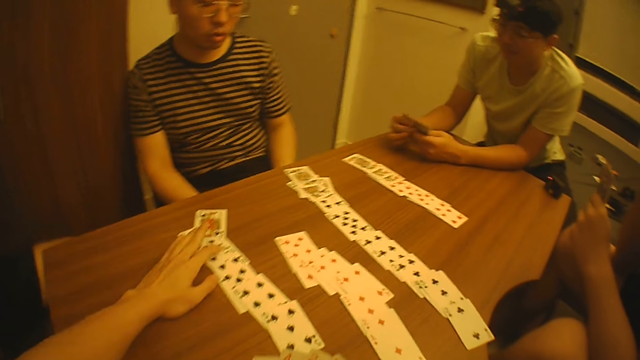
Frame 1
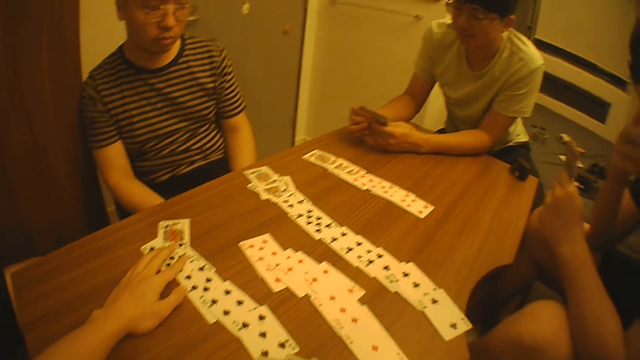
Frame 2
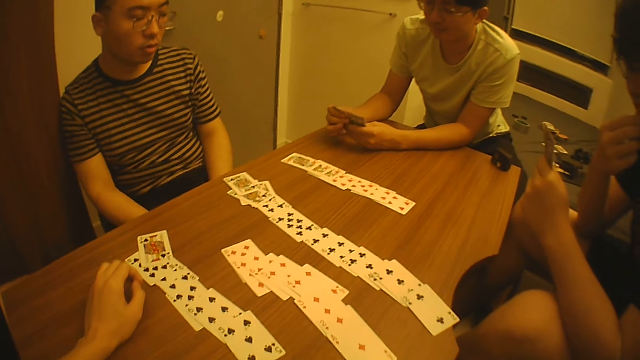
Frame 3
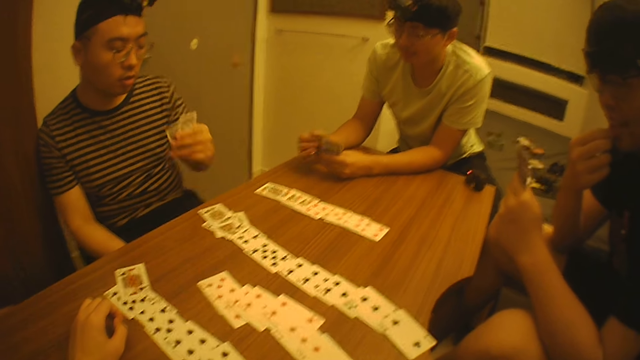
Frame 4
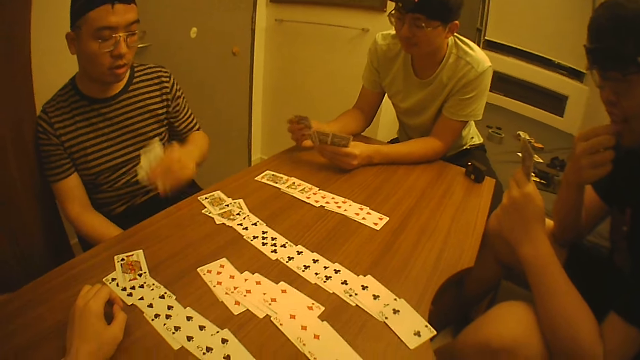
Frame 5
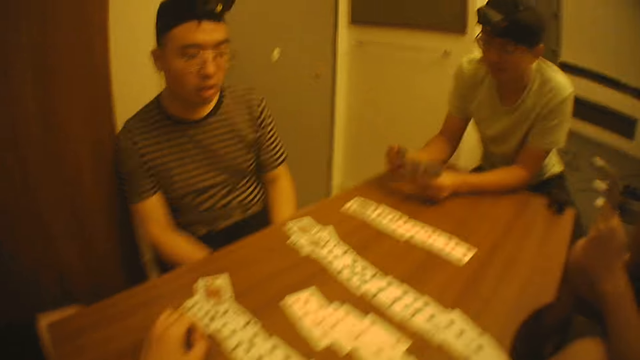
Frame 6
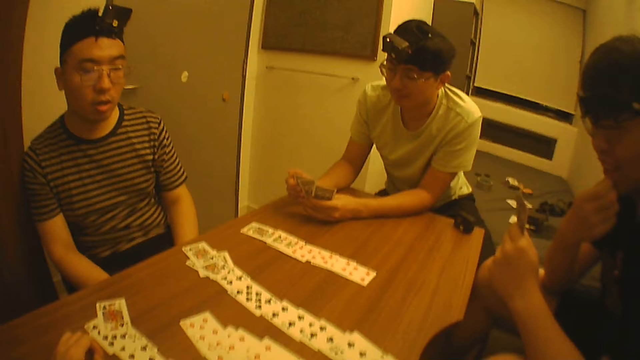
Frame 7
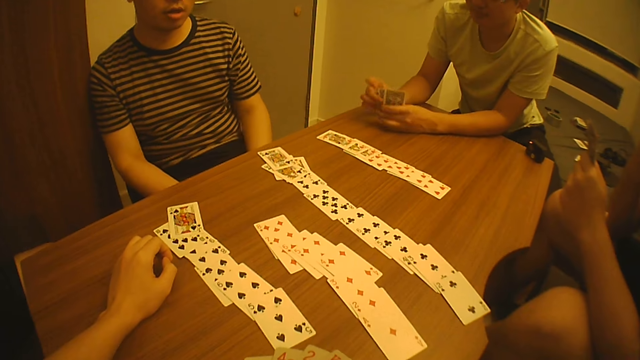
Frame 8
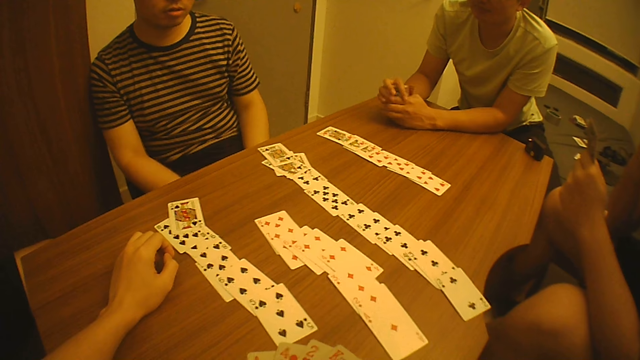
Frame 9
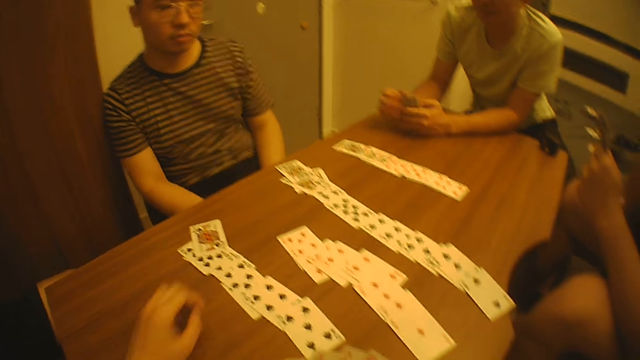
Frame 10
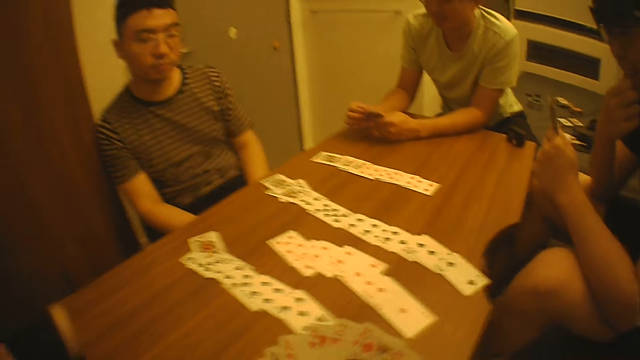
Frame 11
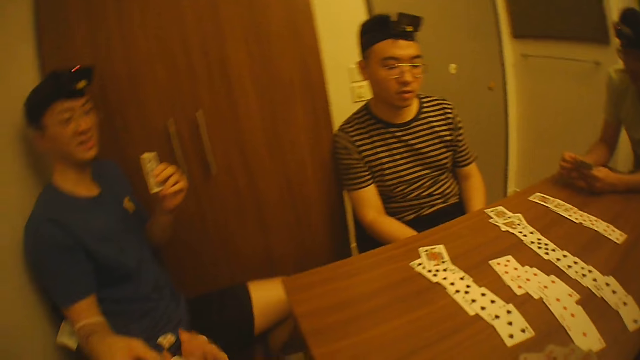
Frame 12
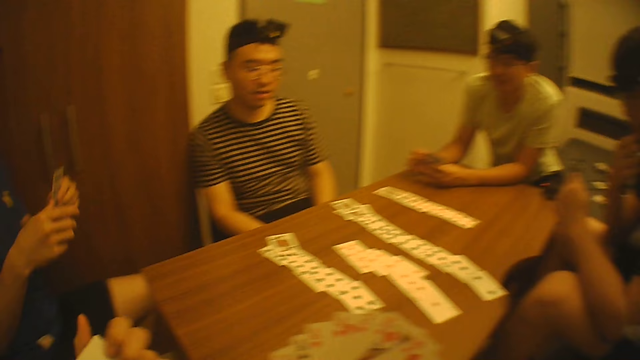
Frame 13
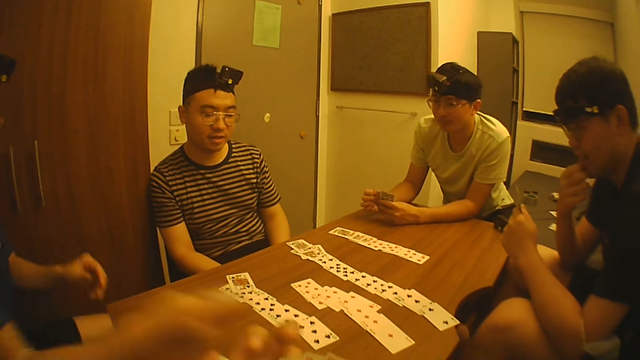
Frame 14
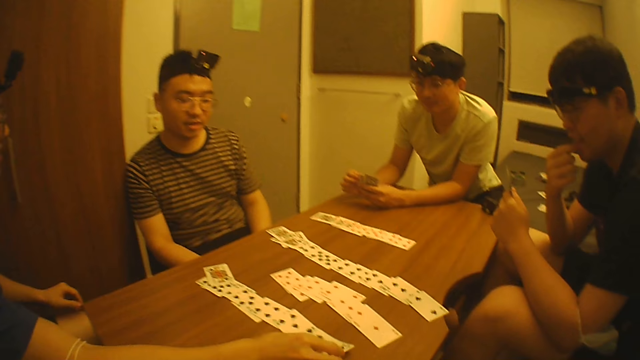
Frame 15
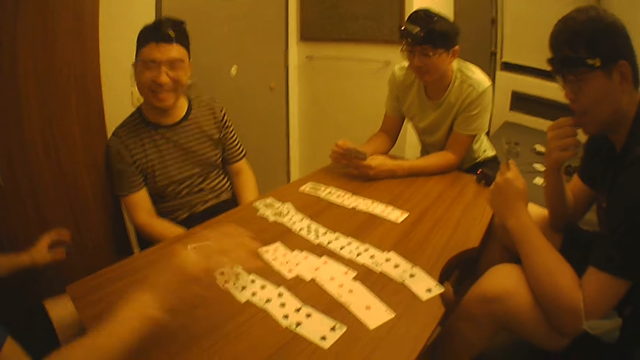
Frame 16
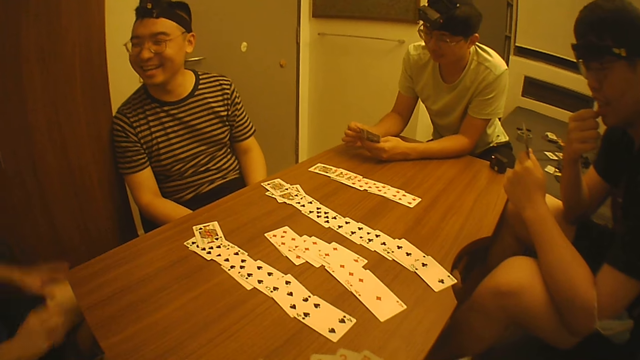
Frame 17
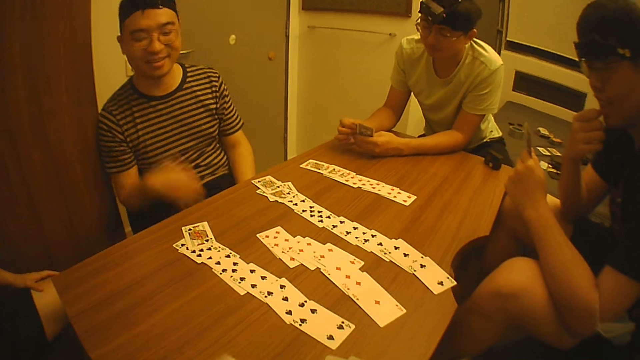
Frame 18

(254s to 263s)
The camera wearer examines the cards on the table with his left hand. He touches the card on the table. He removes his left hand from the table. A man gives a card to the camera wearer.

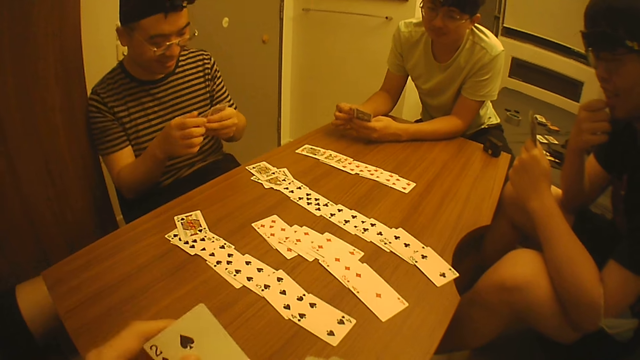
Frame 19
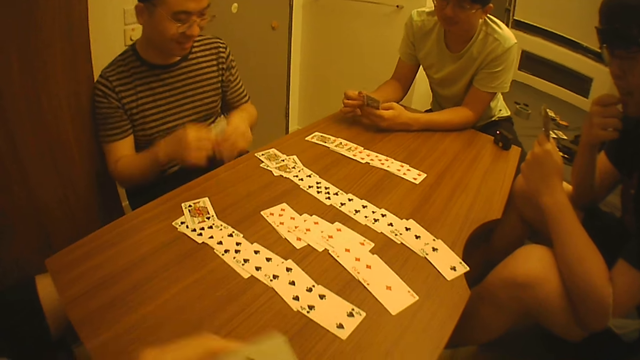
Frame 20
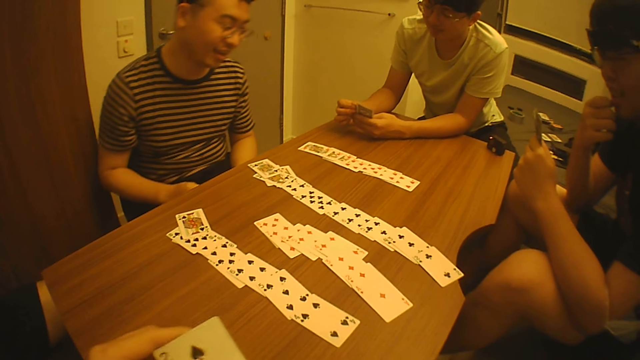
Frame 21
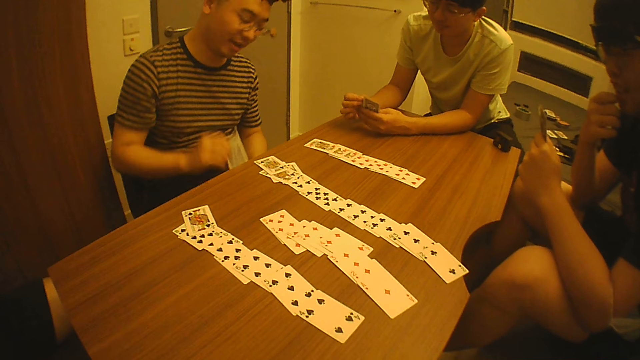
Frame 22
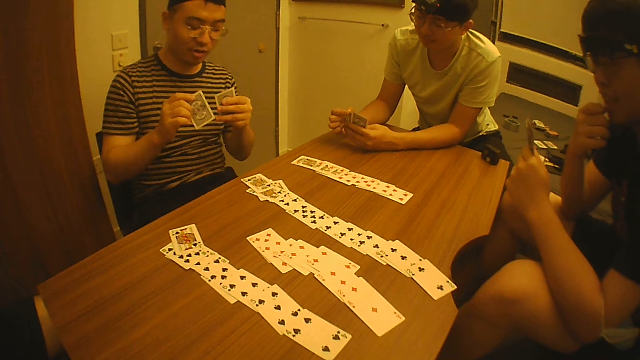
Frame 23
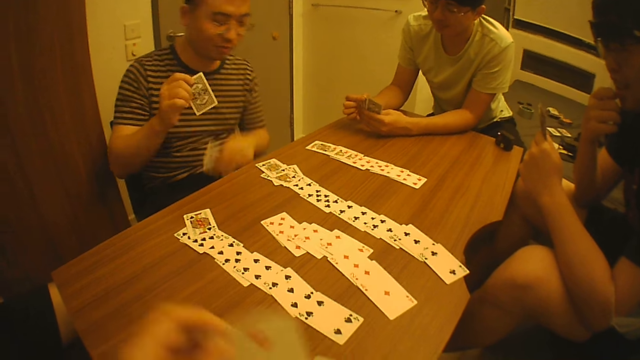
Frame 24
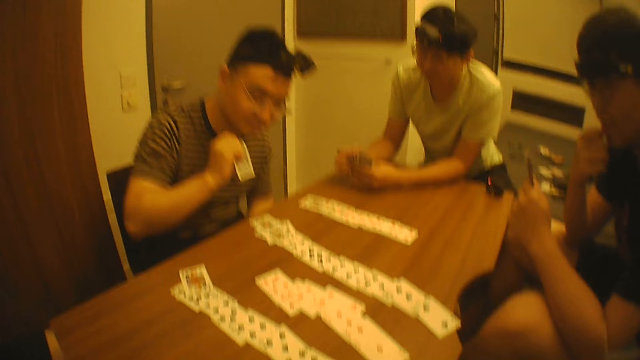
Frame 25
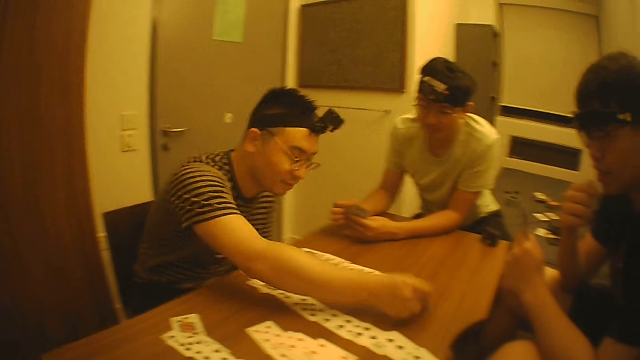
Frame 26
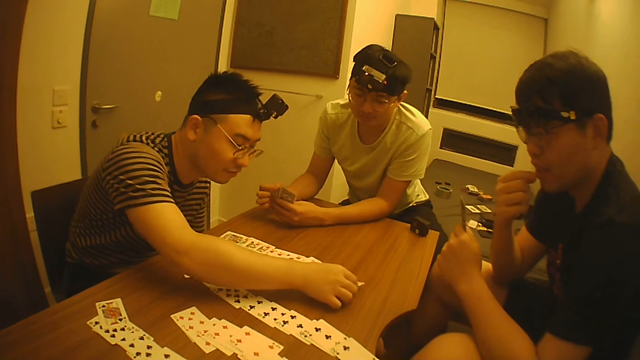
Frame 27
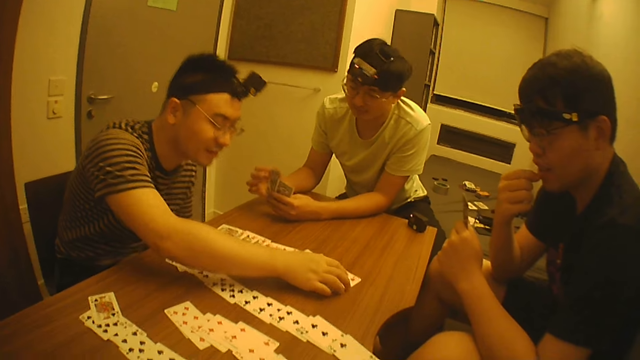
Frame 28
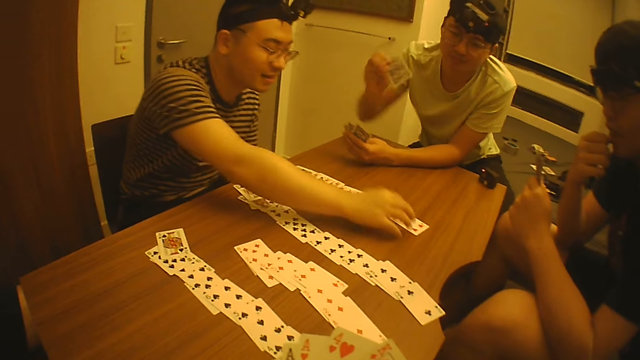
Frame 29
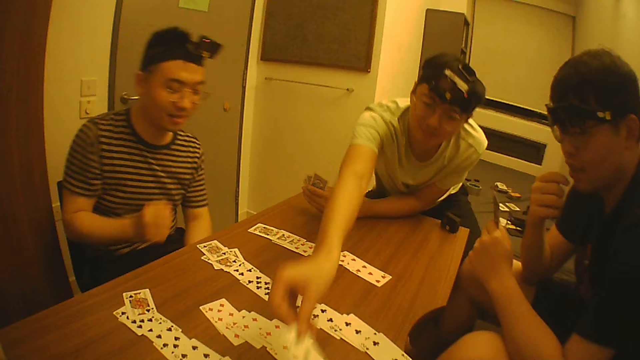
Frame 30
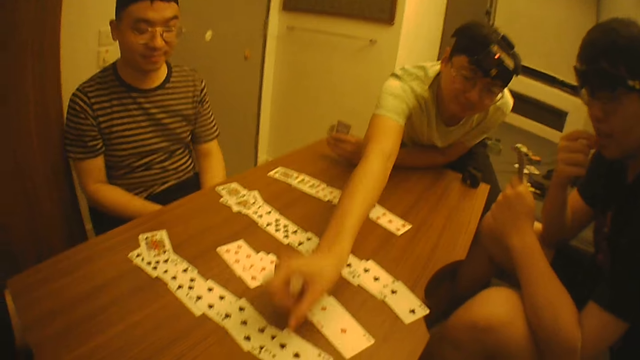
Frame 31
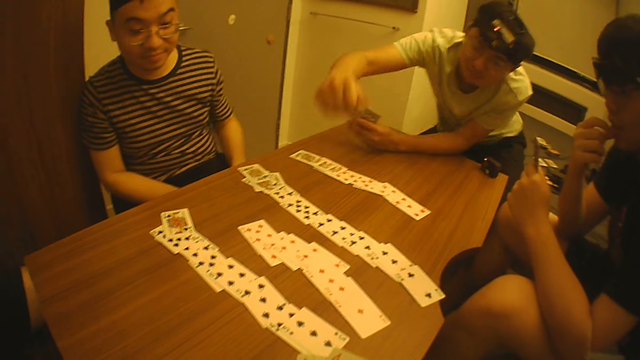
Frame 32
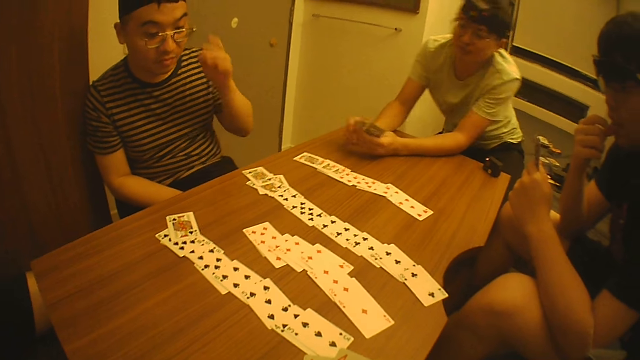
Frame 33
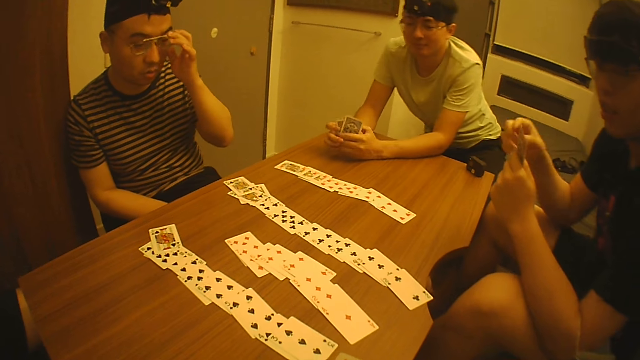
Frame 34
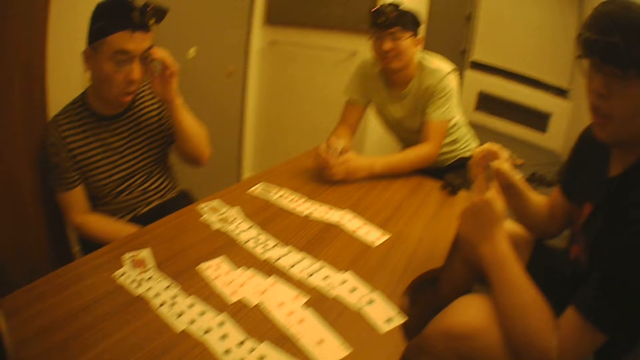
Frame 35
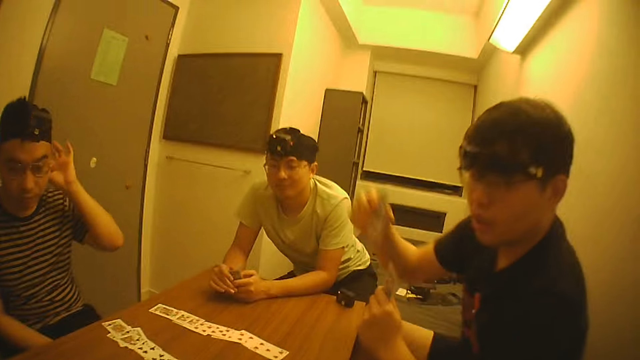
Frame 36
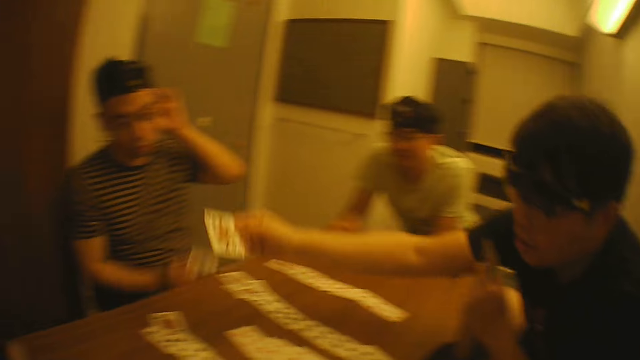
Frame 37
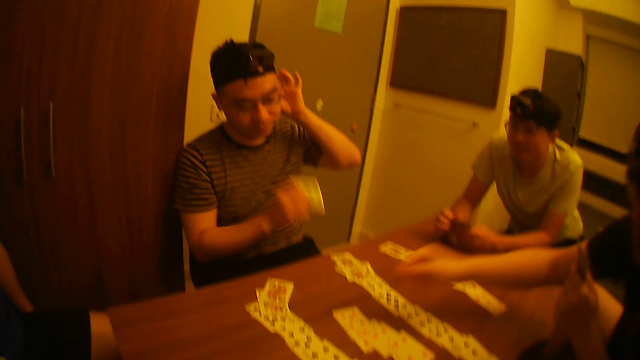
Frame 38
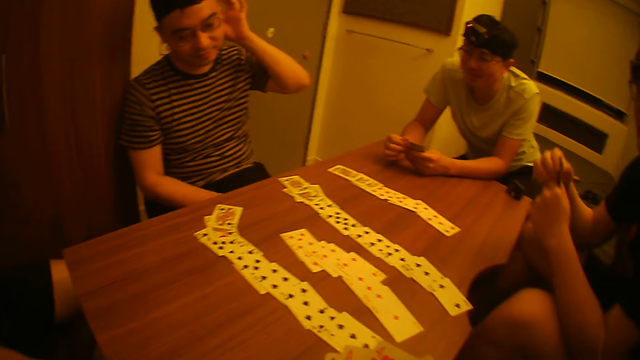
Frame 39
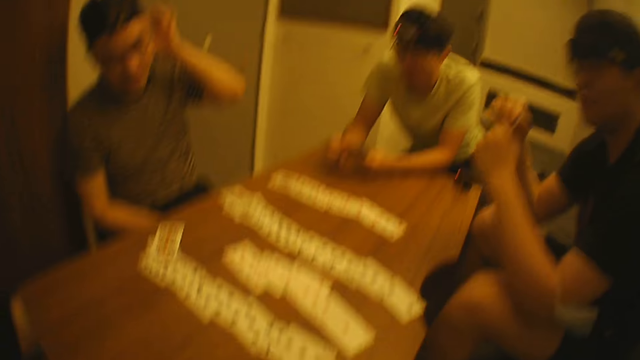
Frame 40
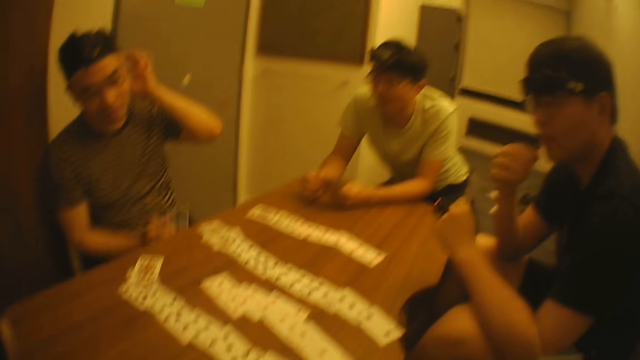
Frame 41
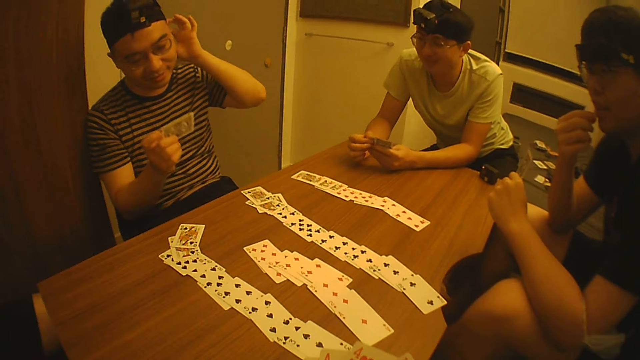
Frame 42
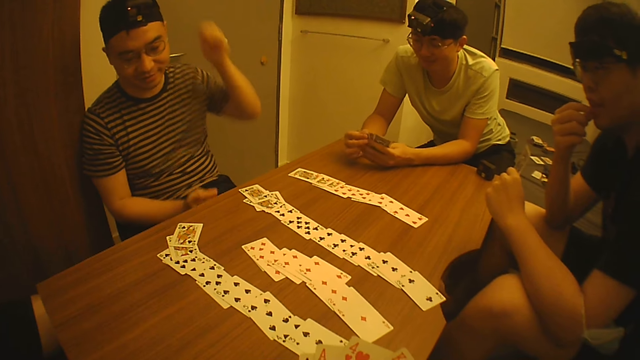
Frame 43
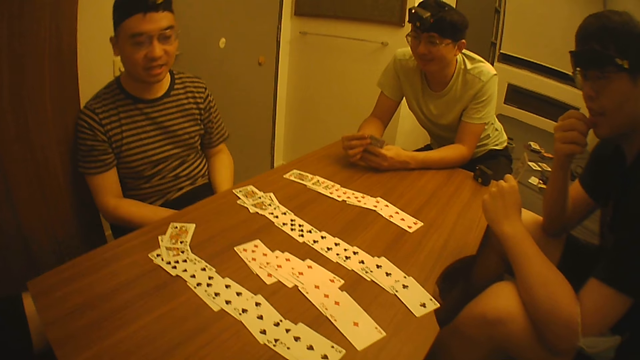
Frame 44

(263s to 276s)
The camera wearer inspects the cards in his hands. A man puts a card on the table. Another man puts a card on the table. Another man puts a card on the table.
